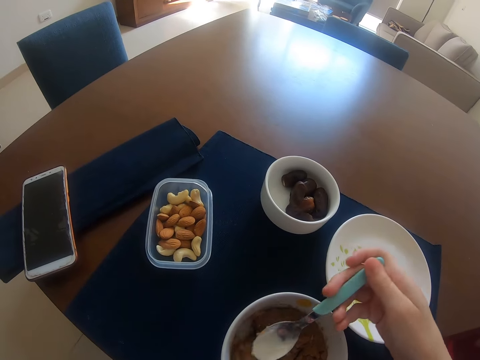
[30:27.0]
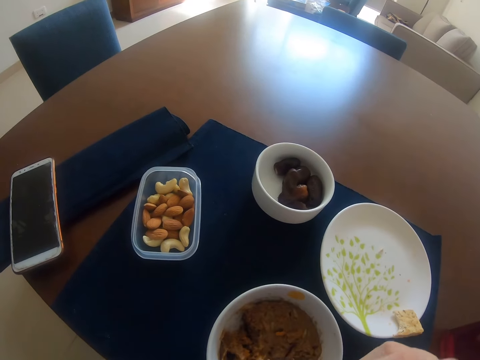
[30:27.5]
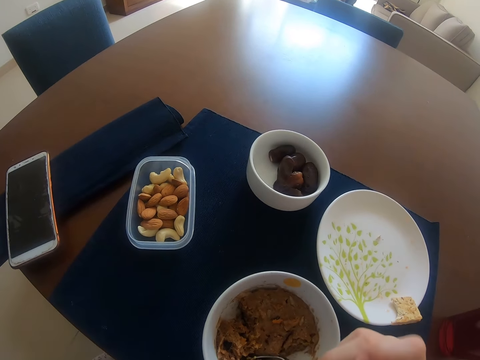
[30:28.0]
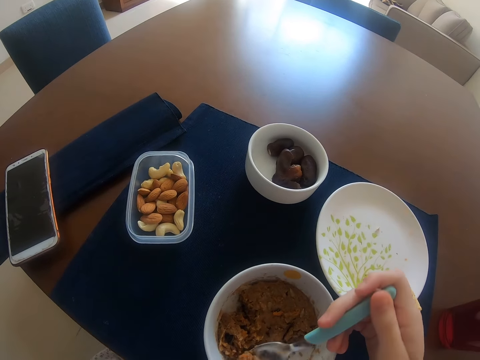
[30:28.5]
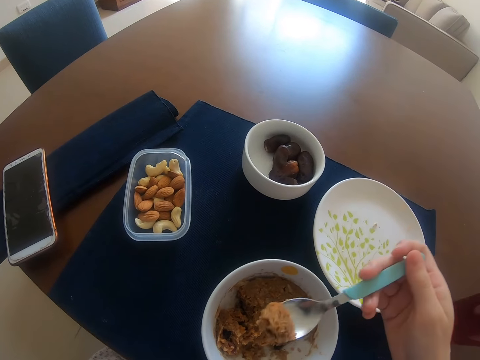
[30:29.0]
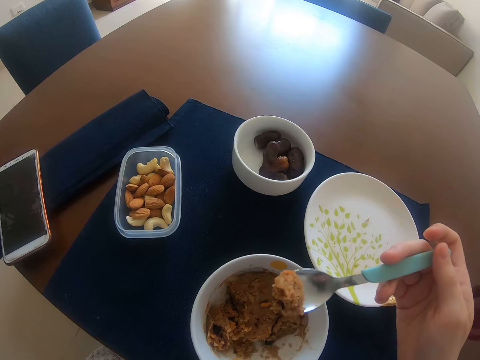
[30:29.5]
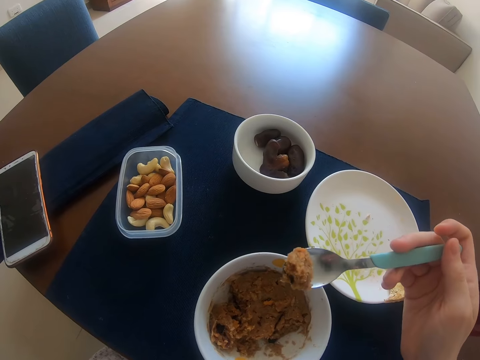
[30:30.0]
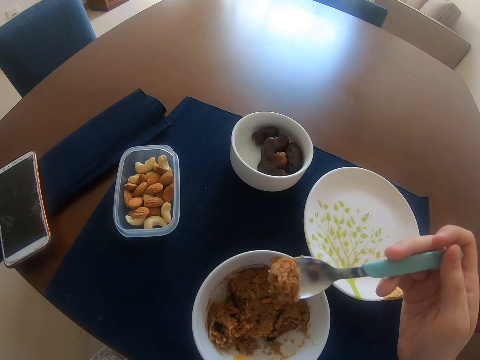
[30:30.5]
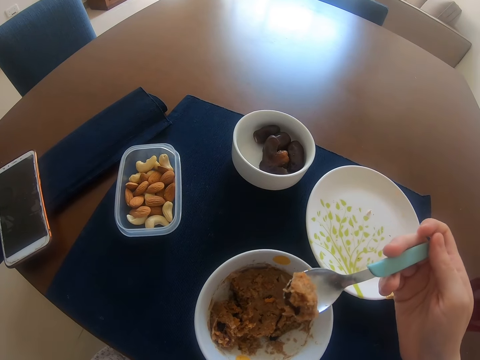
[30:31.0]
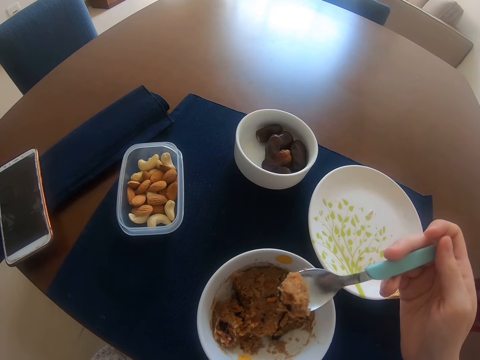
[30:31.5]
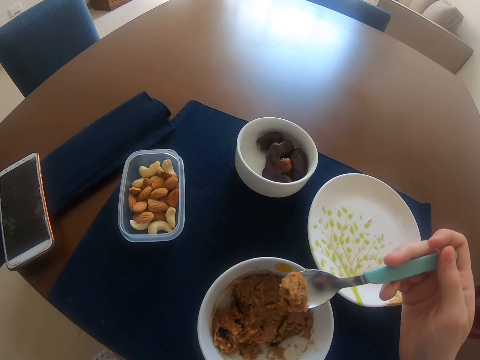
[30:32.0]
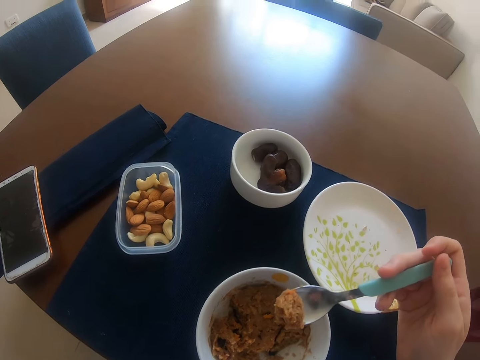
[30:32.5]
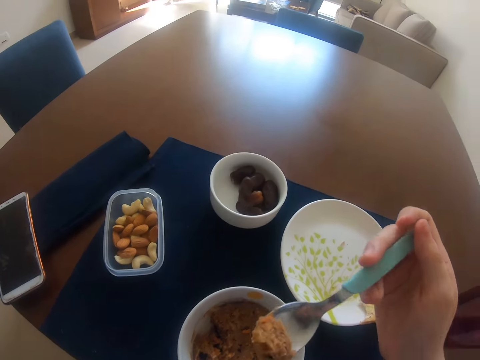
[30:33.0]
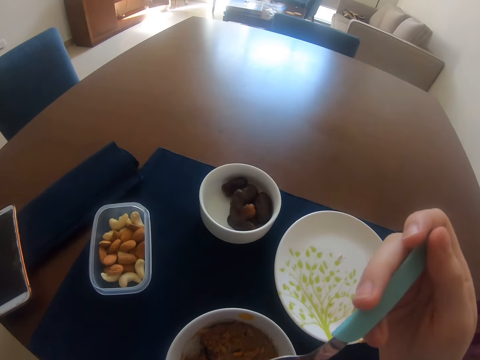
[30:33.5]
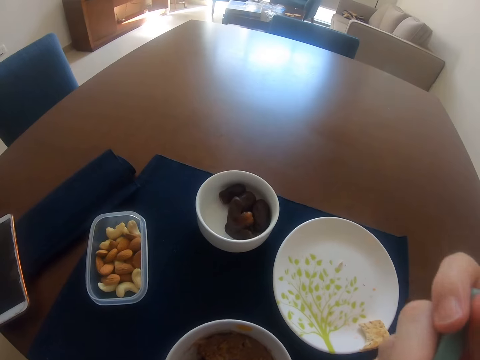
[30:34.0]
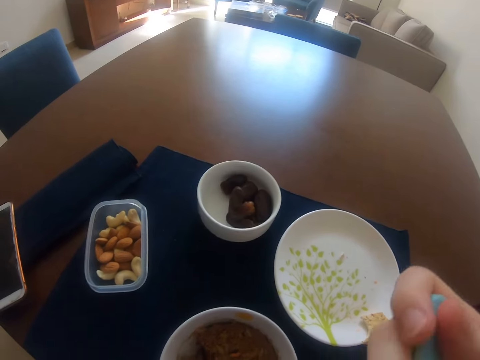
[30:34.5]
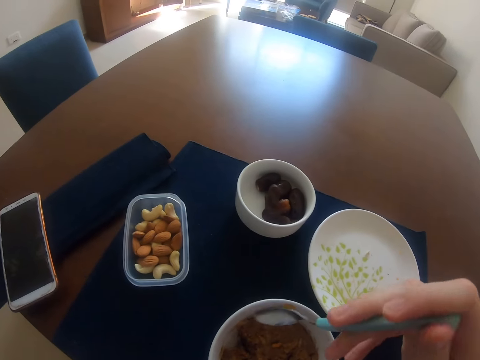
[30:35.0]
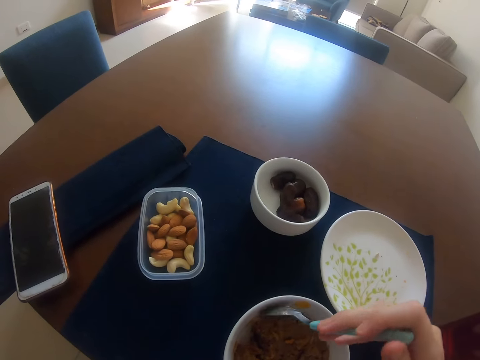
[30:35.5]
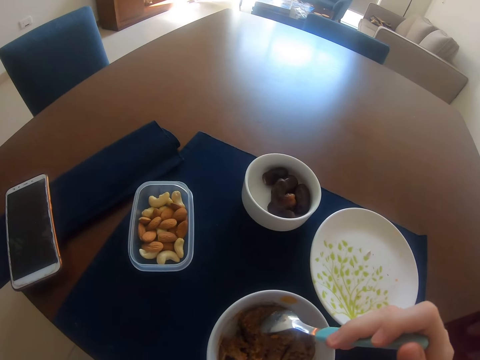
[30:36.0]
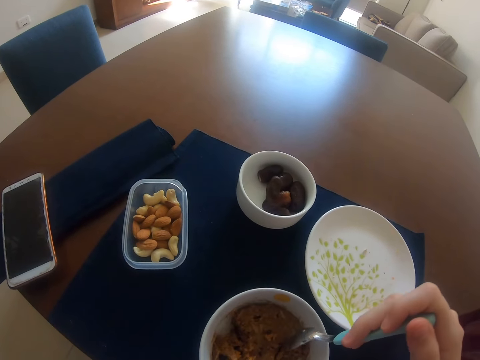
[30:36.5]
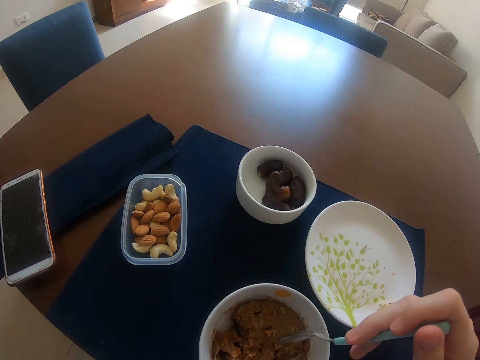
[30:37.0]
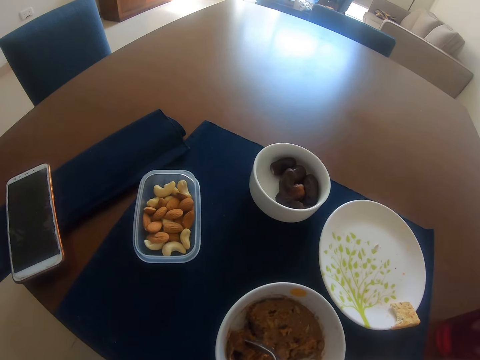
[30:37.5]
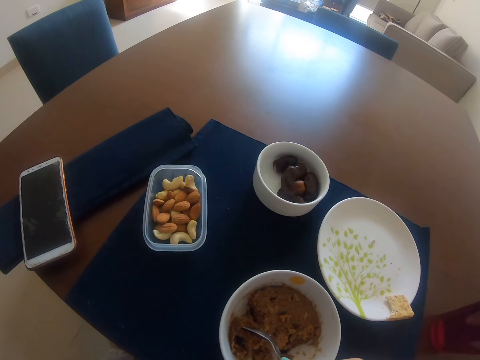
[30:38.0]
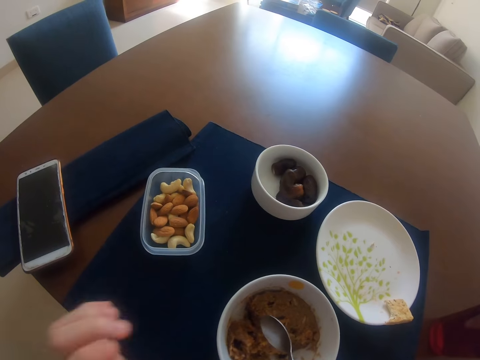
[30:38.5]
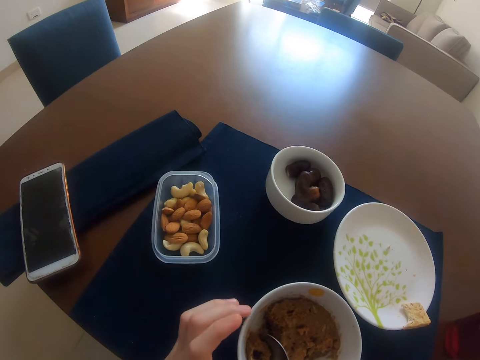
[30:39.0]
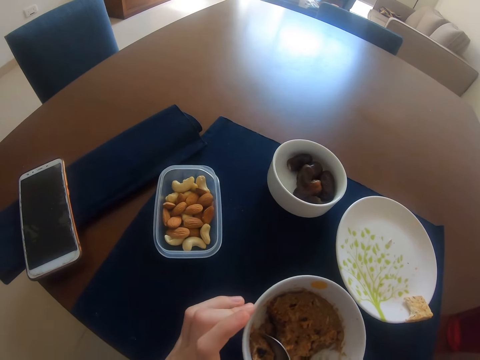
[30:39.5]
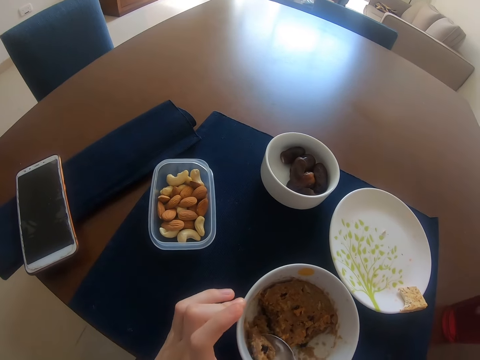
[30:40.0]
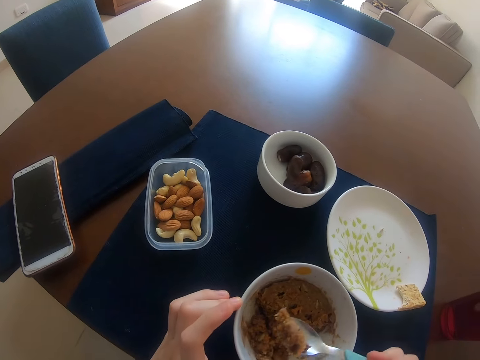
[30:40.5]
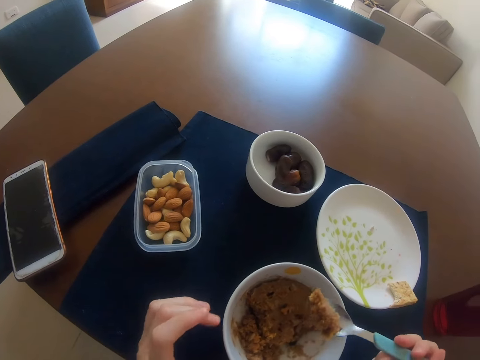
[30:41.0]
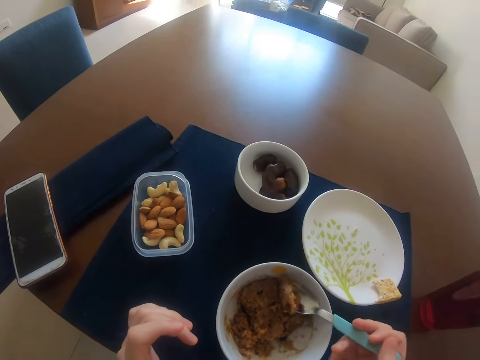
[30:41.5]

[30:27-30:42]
The camera wearer scoops food from a bowl with a spoon on the right hand. She eats food with the right hand. She scoops food from the bowl with the spoon on the right hand. She holds the bowl with her left hand.

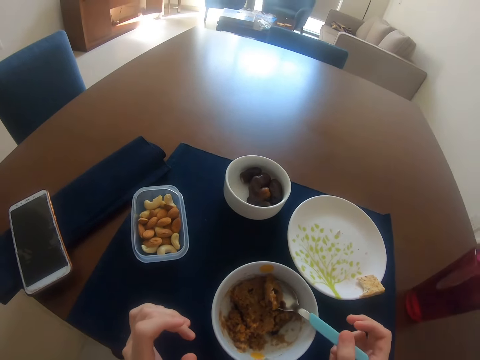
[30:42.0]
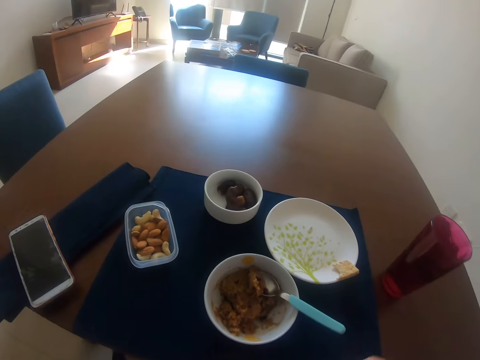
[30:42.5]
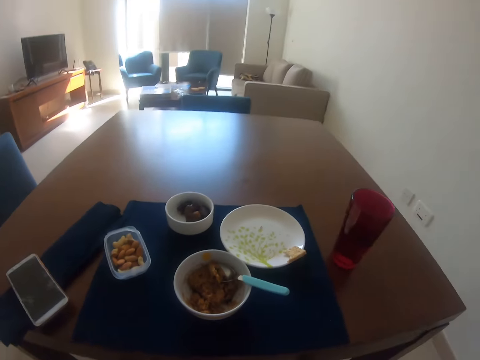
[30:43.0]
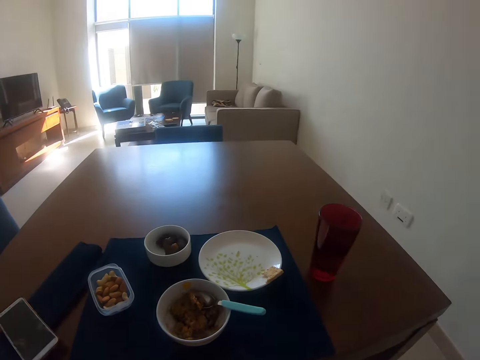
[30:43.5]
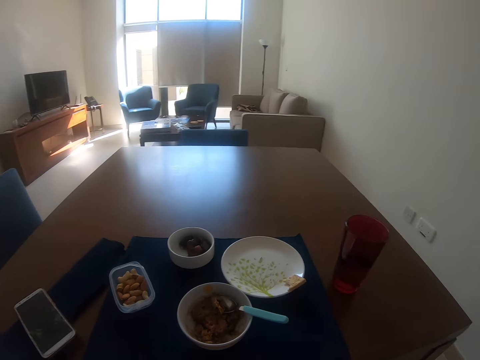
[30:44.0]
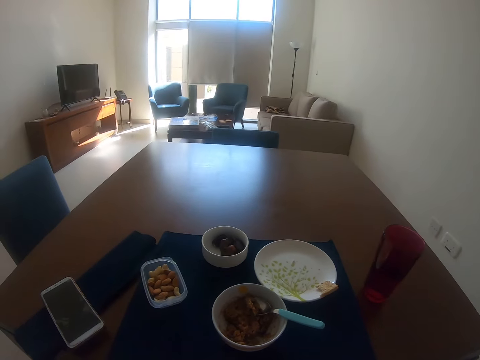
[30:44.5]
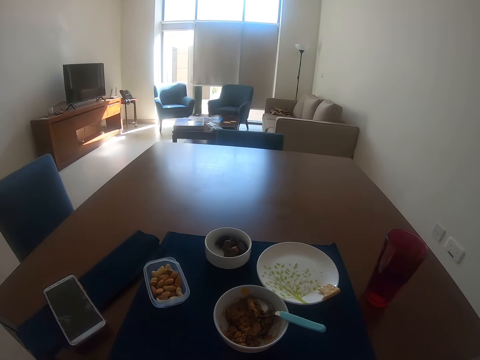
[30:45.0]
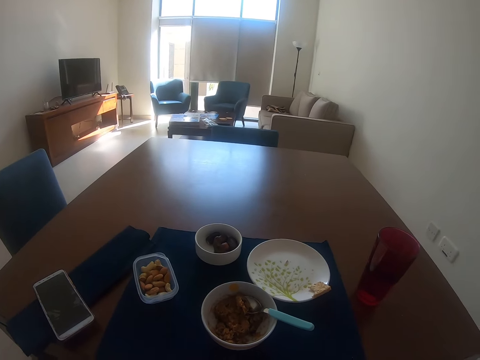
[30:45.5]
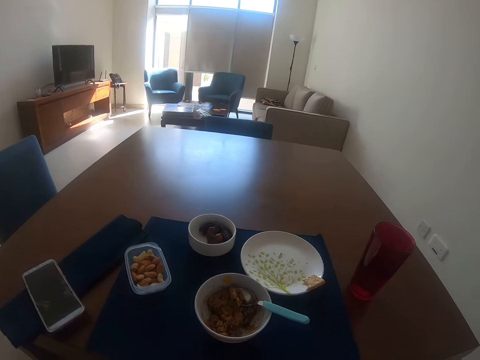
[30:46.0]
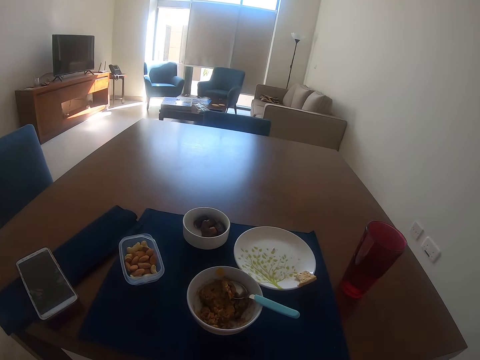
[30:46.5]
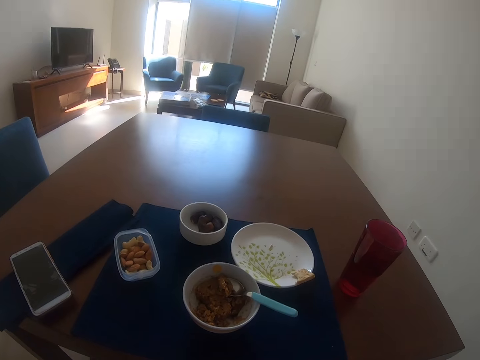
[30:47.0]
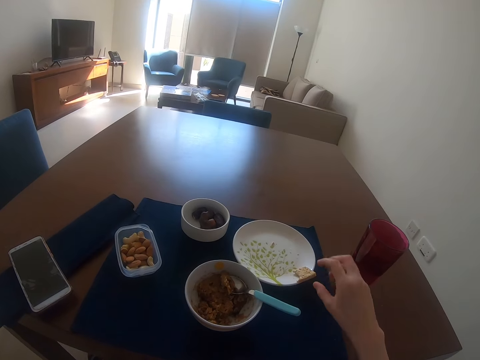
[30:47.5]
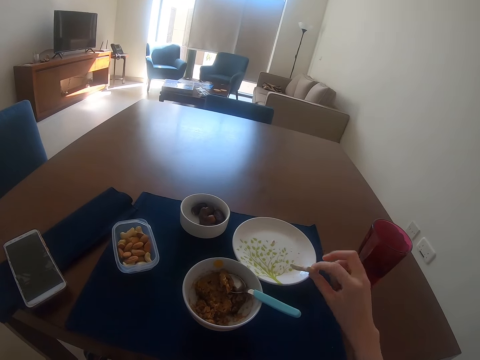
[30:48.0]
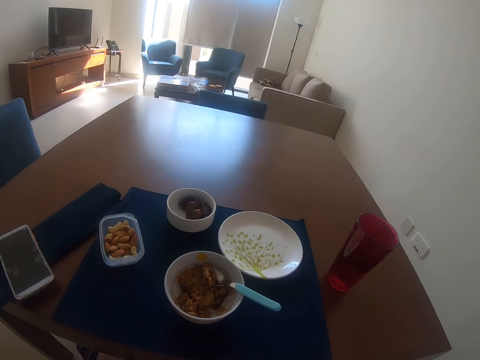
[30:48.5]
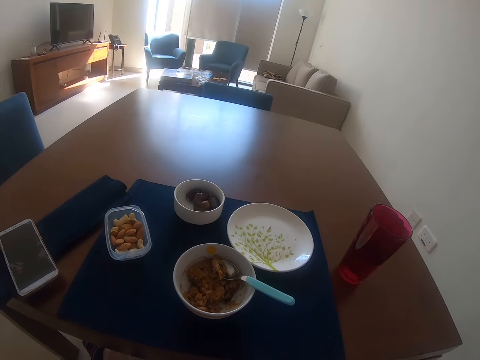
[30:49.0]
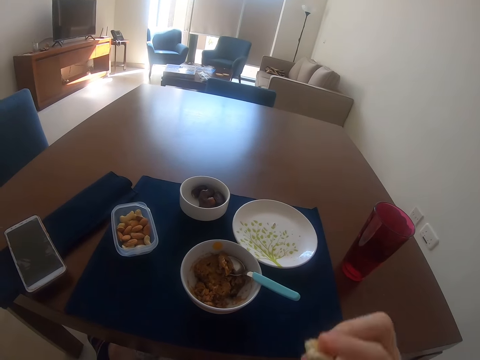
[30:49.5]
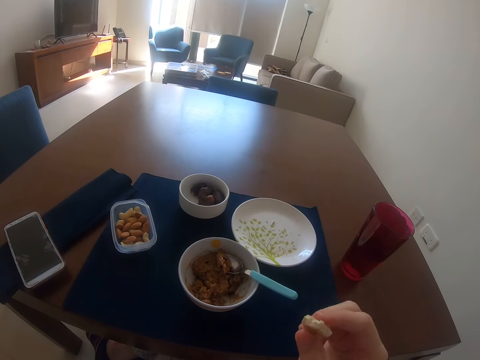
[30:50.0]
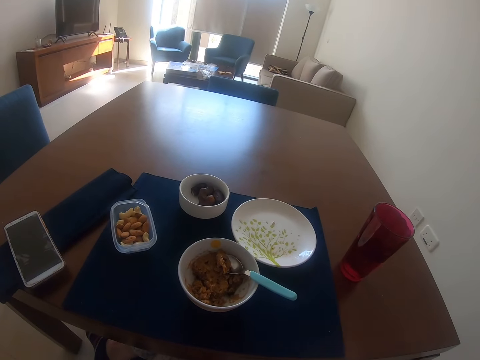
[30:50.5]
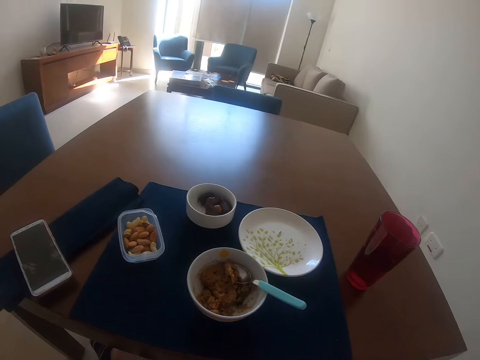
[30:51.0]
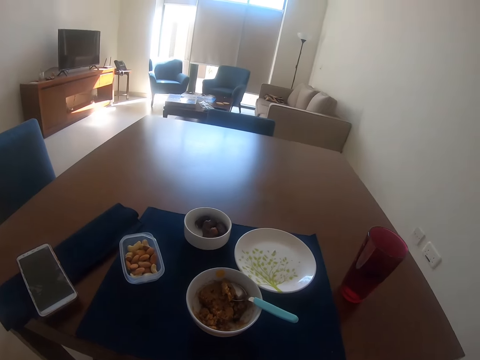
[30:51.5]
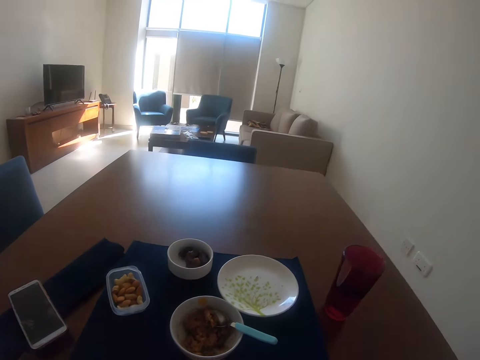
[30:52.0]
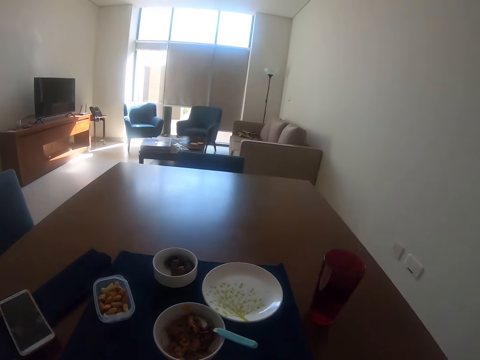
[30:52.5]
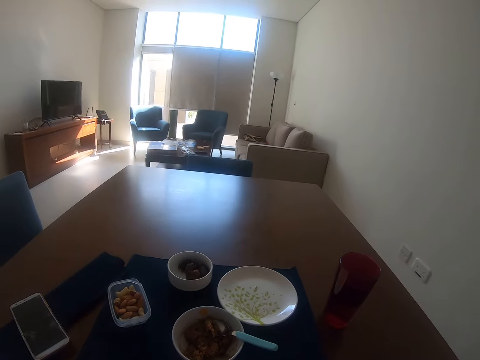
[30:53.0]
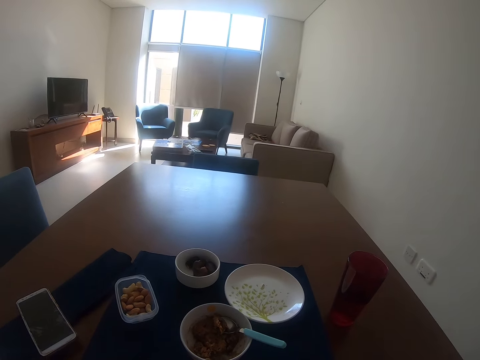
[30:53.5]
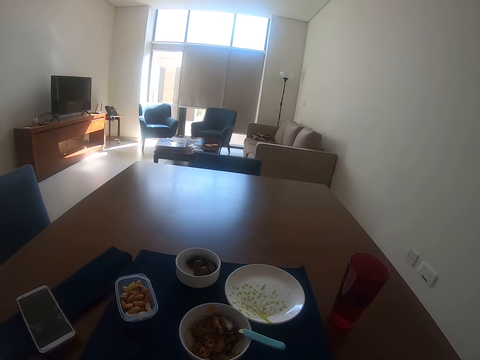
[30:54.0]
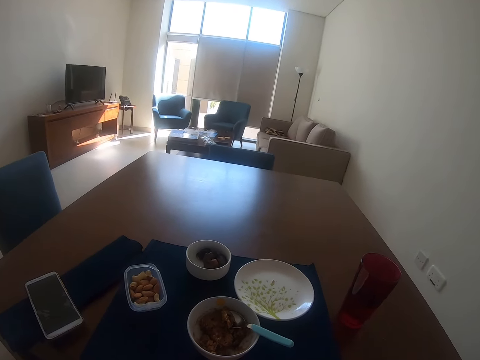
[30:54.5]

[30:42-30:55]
The camera wearer puts a spoon in a bowl. They lean back. They do something. They pick food from a plate with the right hand. They pick food from the plate with the right hand again. They eat a slice of food with the right hand.
